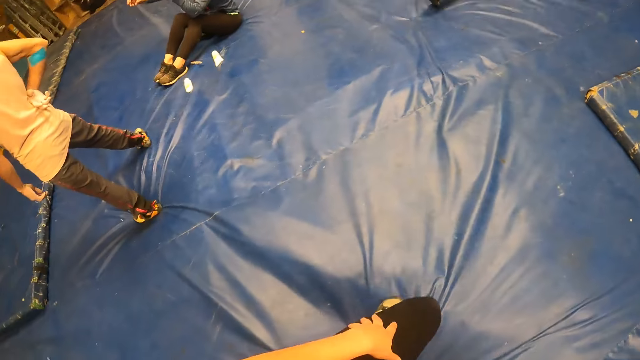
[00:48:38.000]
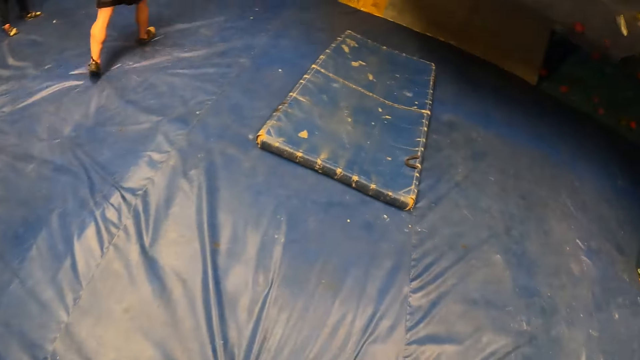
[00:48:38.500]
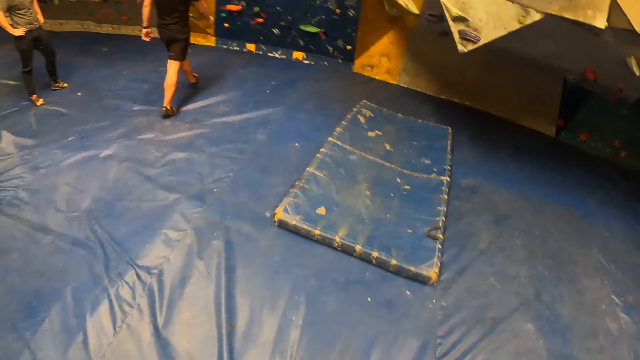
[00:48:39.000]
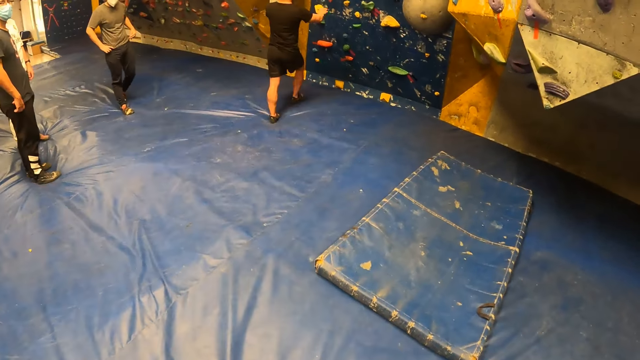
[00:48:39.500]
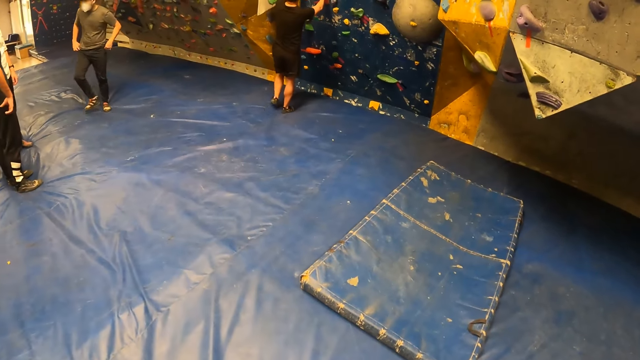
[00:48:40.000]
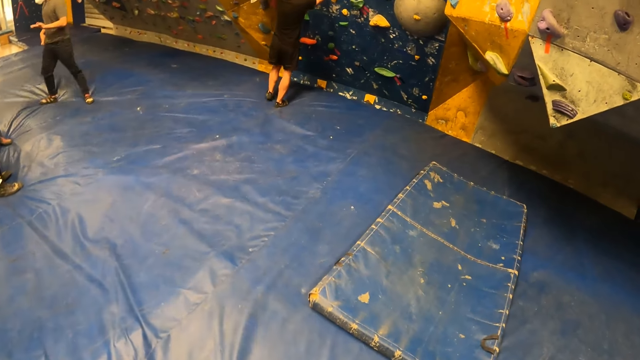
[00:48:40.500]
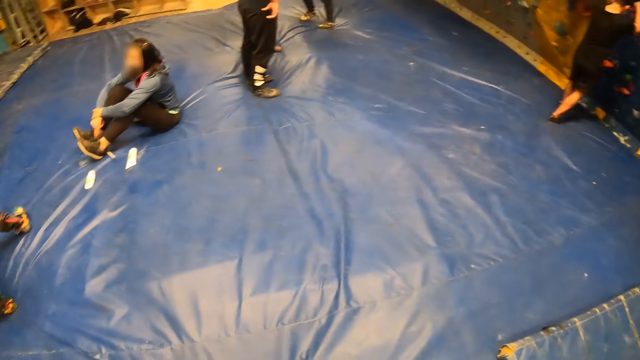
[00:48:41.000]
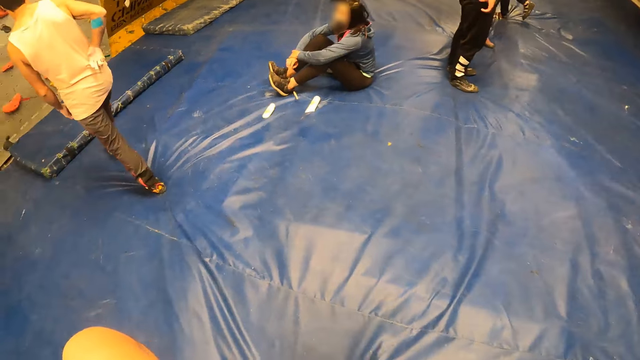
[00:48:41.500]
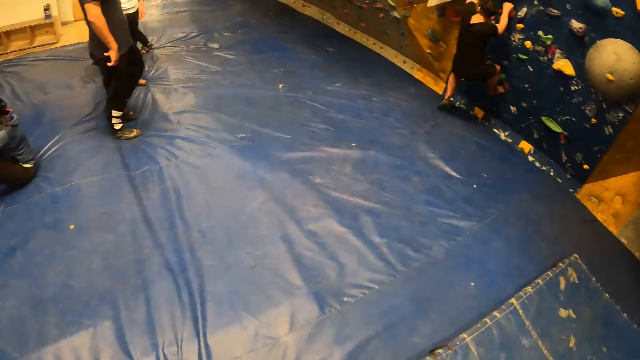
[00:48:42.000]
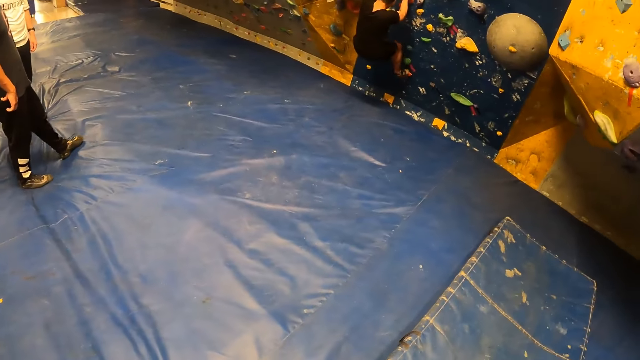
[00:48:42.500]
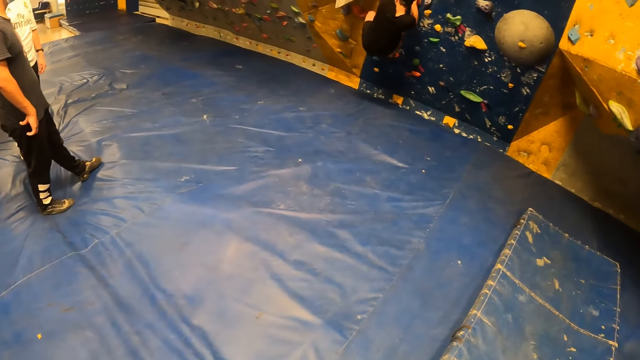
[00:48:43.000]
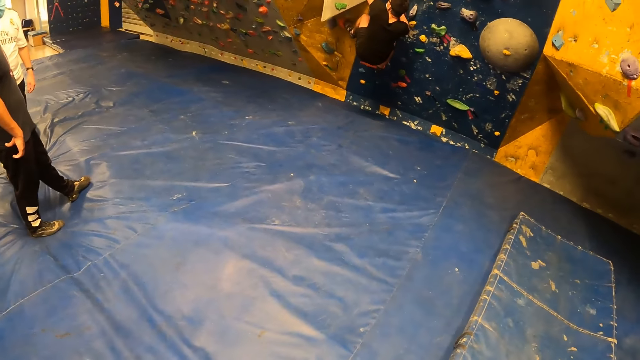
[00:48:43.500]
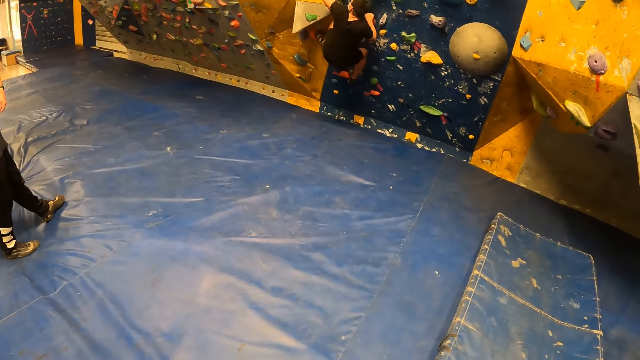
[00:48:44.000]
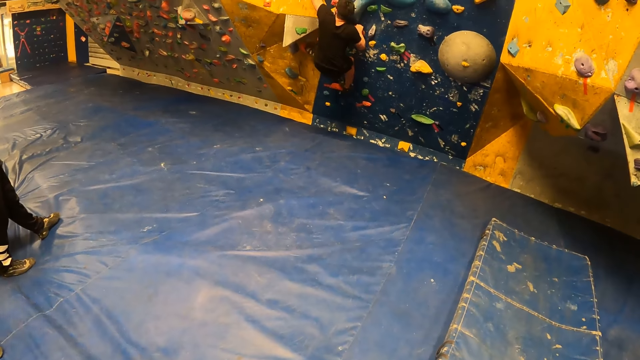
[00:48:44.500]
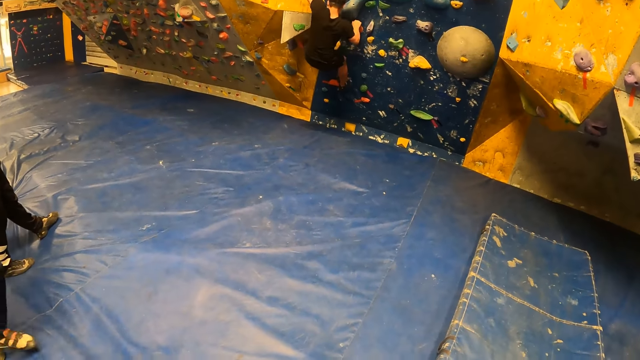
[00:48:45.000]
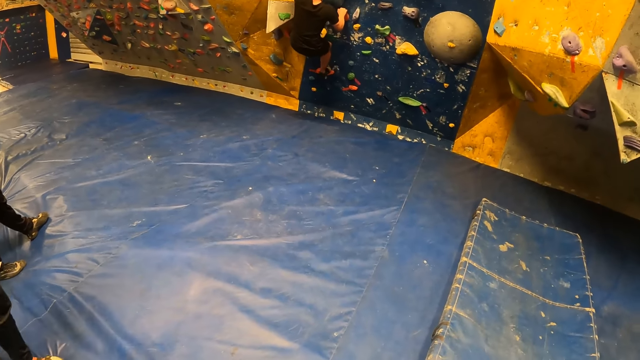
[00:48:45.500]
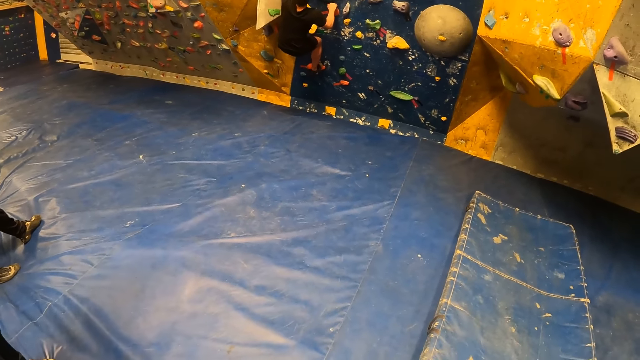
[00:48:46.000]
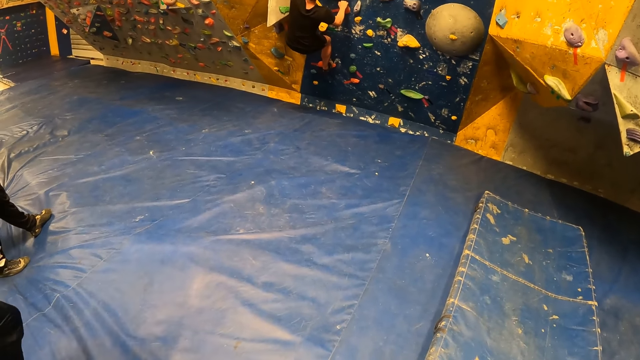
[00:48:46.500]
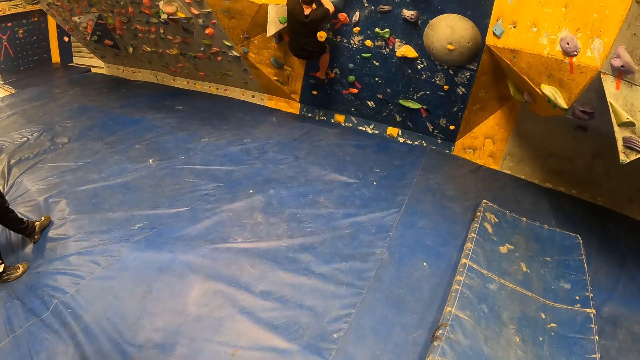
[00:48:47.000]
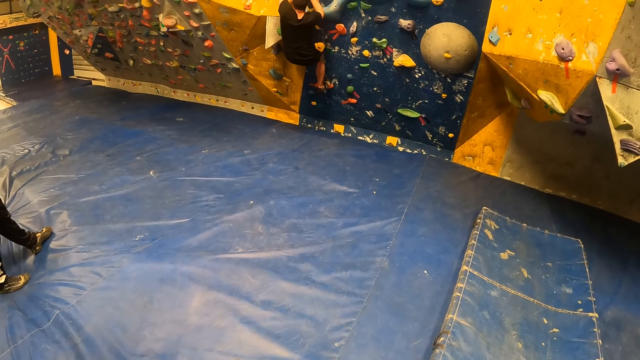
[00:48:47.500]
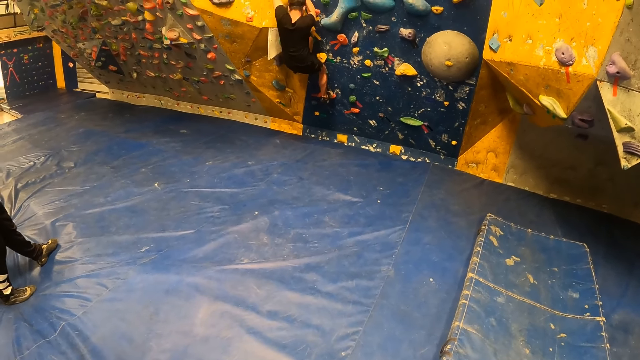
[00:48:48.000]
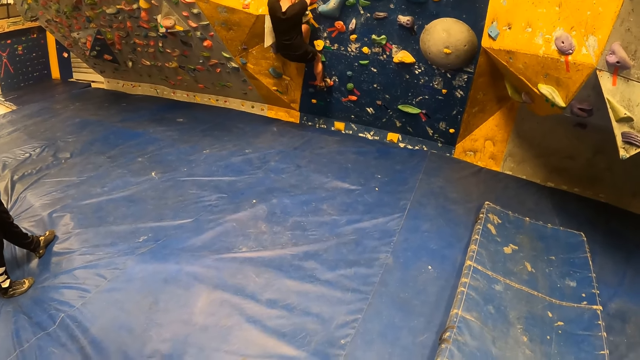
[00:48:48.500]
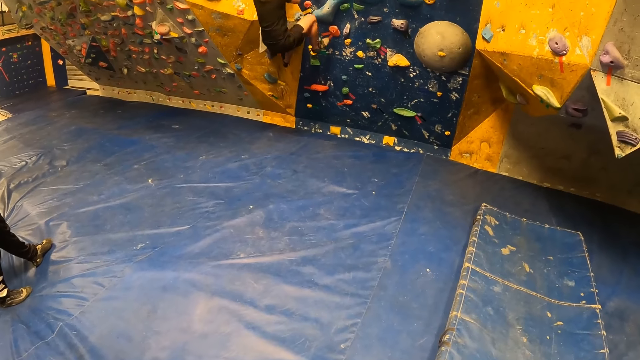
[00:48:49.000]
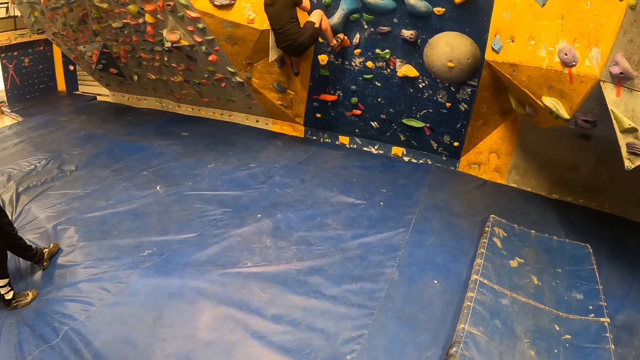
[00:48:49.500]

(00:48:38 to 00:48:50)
The camera wearer looks around. The man touches the wall with both hands. The man climbs the wall.

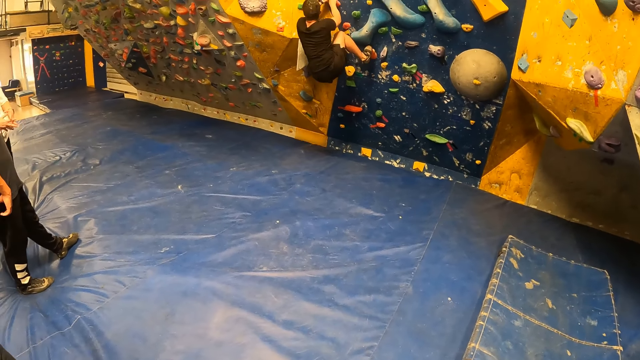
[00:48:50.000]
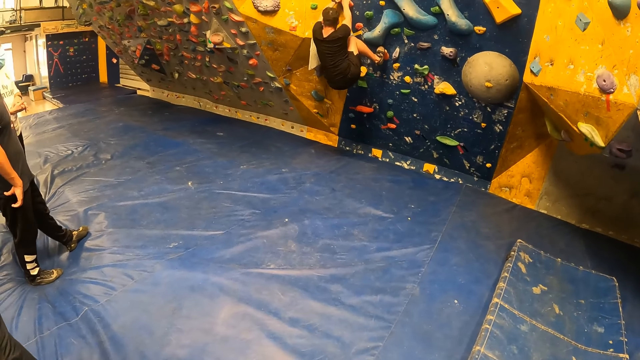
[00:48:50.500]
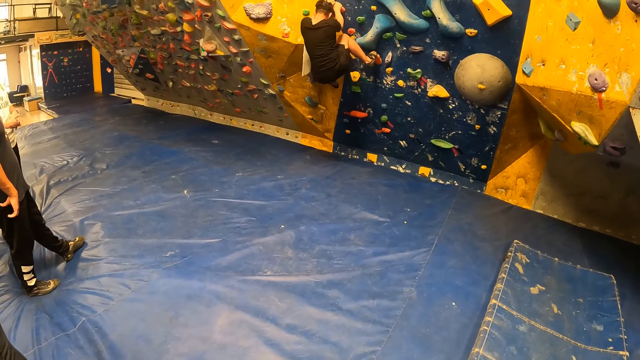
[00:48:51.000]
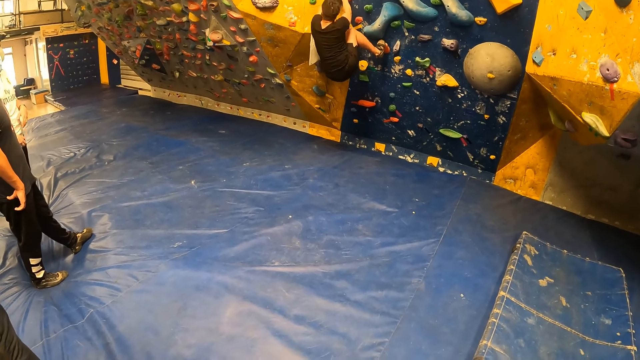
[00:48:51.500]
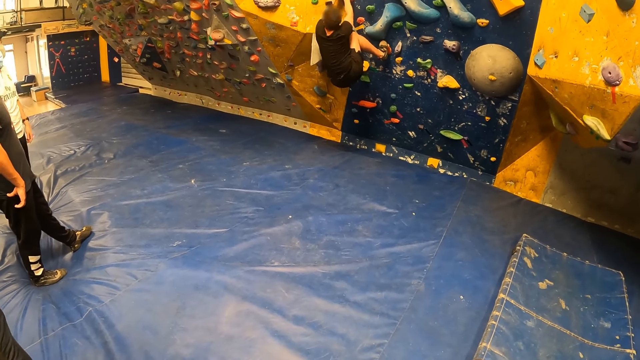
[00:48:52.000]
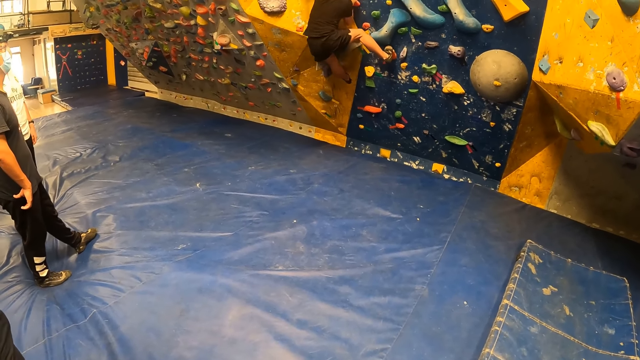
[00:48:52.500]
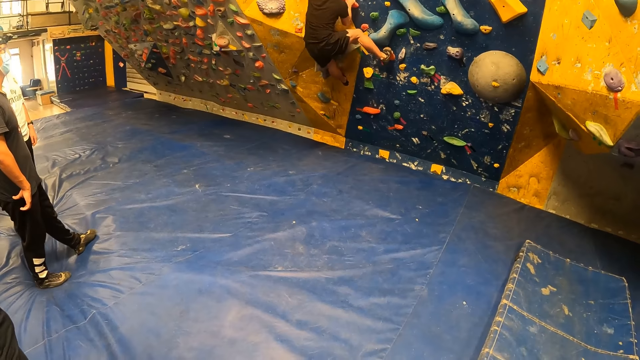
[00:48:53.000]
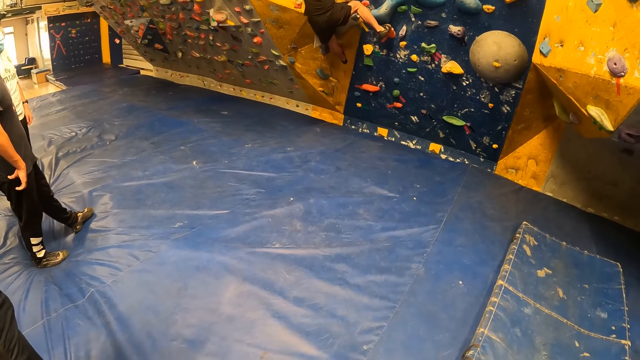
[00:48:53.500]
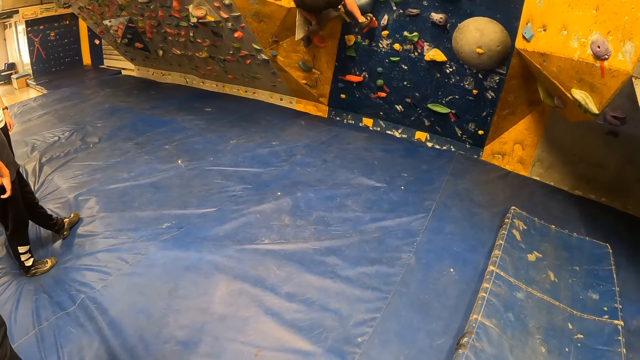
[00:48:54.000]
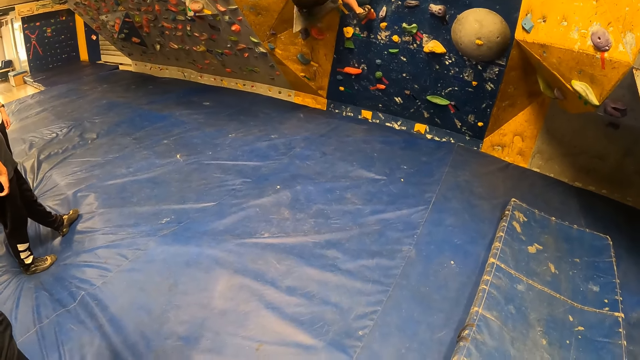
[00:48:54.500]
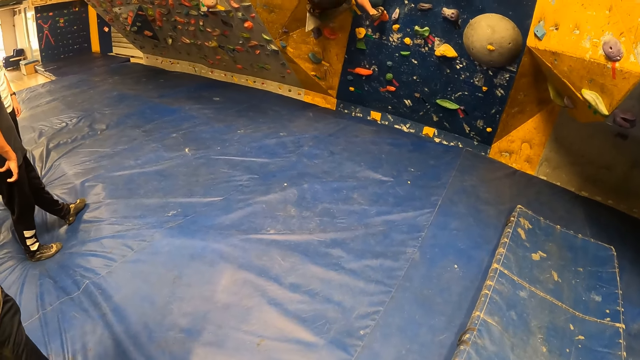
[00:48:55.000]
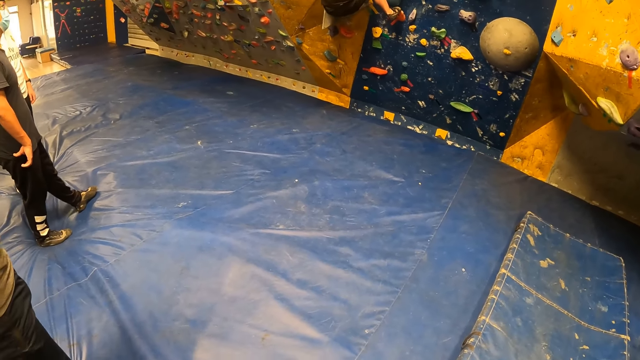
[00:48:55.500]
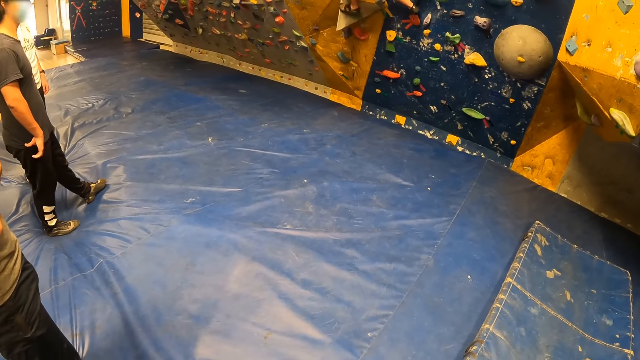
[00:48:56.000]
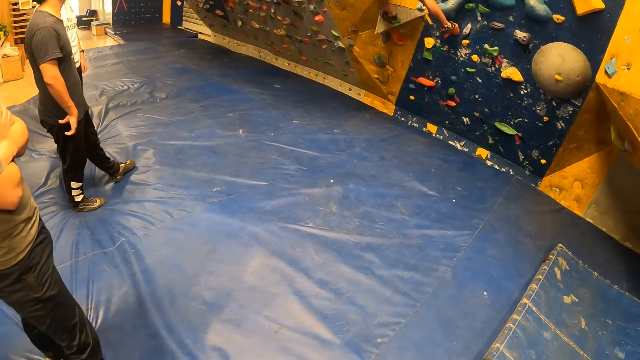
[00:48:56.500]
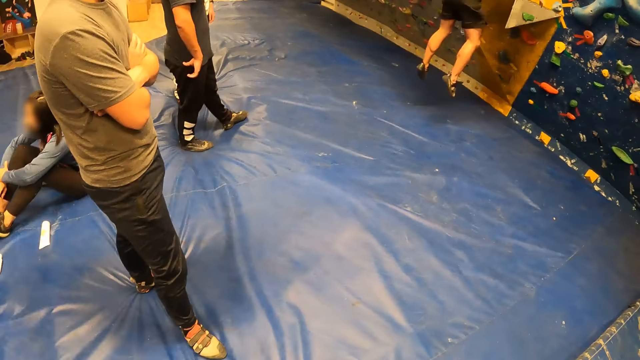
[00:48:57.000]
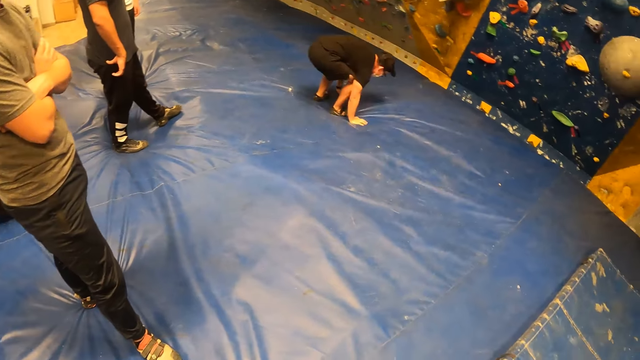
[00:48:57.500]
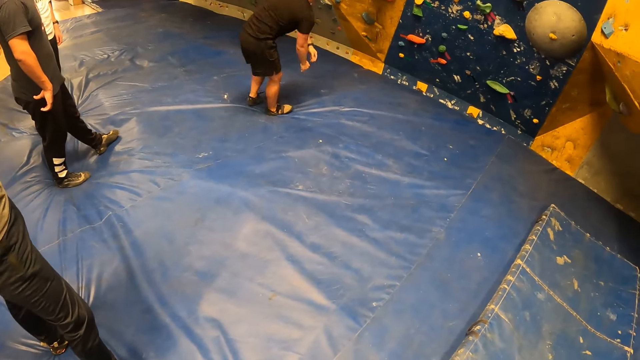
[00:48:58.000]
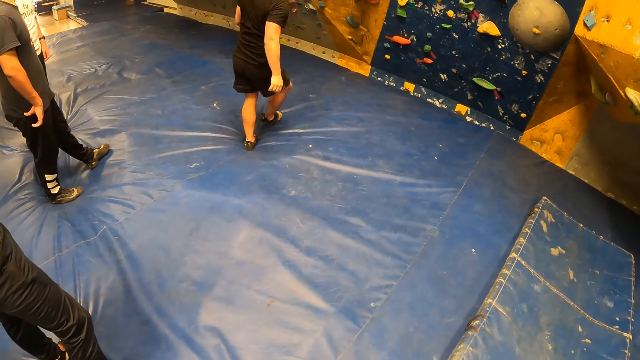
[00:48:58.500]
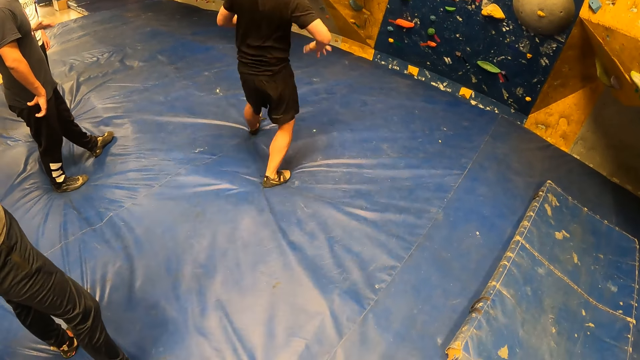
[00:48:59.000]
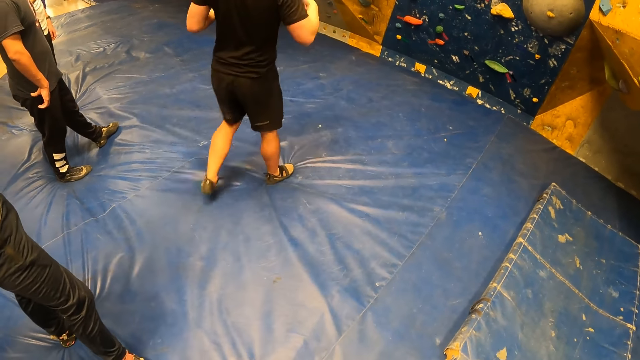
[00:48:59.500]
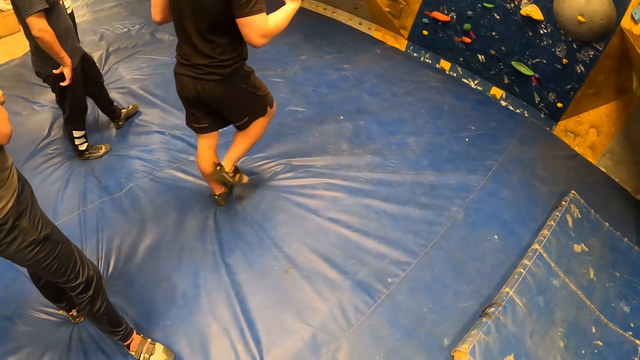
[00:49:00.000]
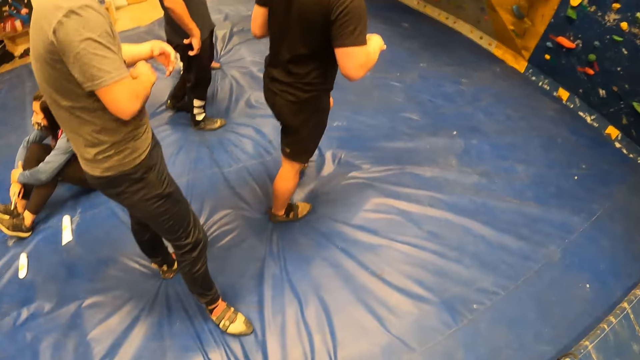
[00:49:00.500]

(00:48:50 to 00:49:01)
The camera wearer looks around. The man jumps down from the wall.
